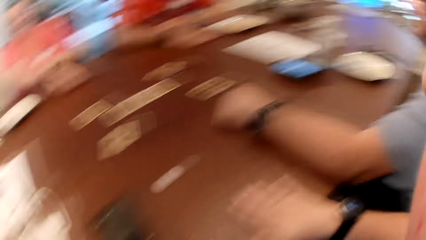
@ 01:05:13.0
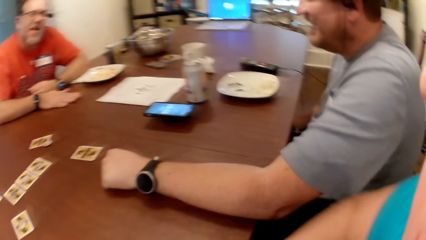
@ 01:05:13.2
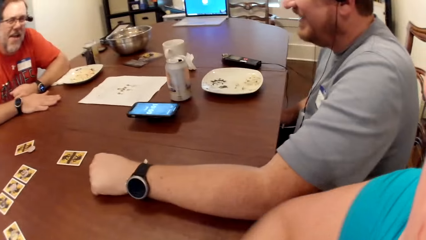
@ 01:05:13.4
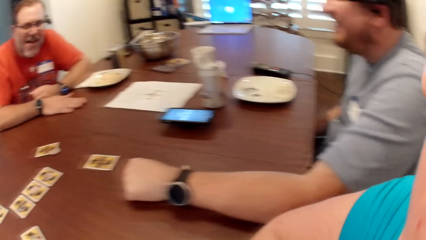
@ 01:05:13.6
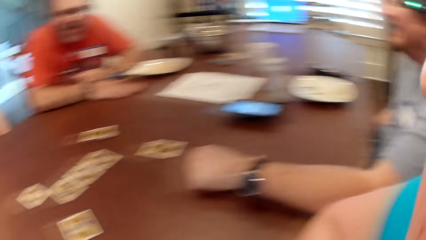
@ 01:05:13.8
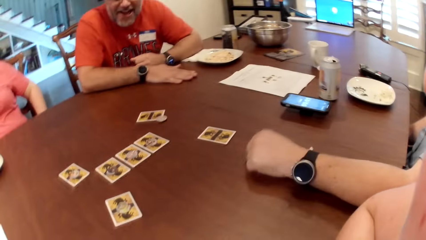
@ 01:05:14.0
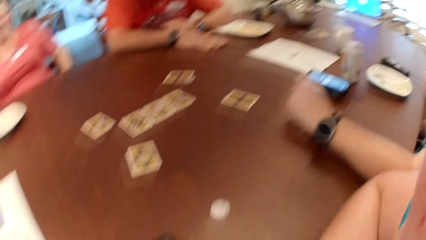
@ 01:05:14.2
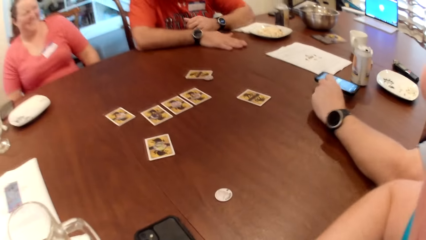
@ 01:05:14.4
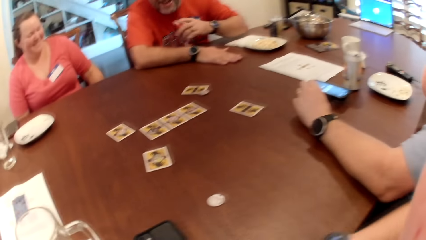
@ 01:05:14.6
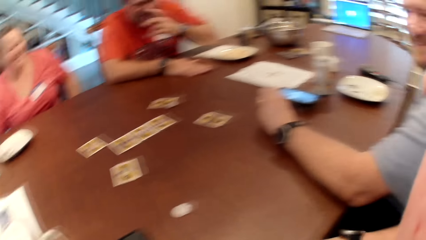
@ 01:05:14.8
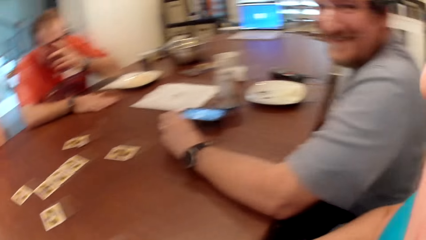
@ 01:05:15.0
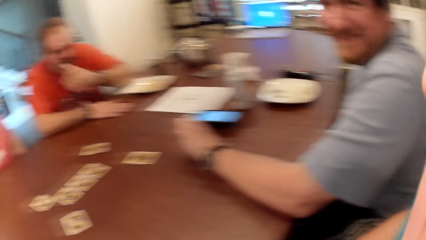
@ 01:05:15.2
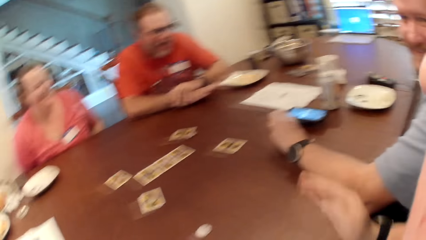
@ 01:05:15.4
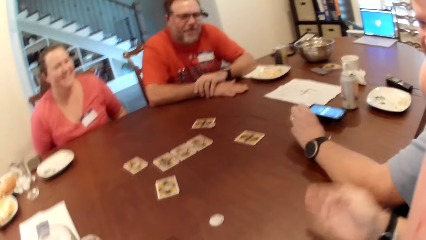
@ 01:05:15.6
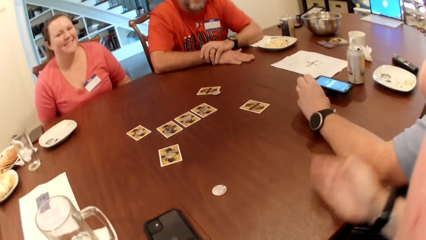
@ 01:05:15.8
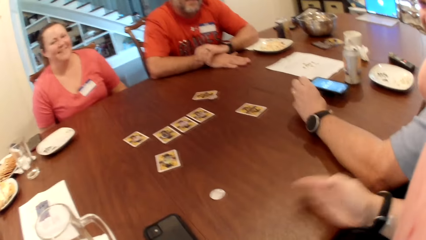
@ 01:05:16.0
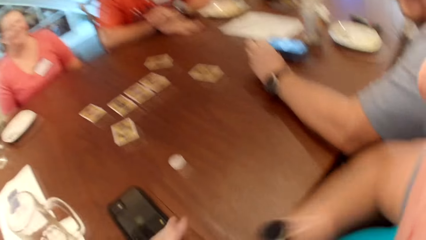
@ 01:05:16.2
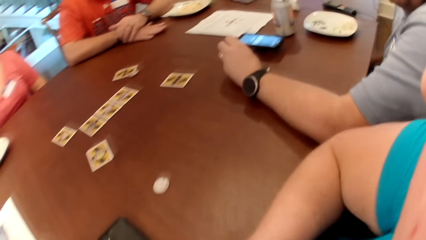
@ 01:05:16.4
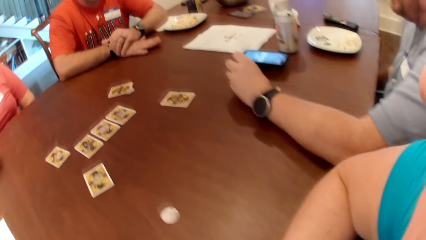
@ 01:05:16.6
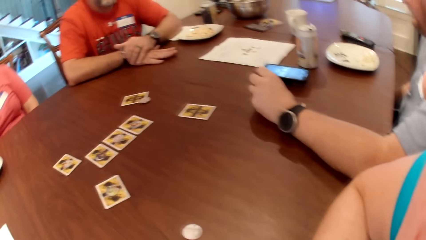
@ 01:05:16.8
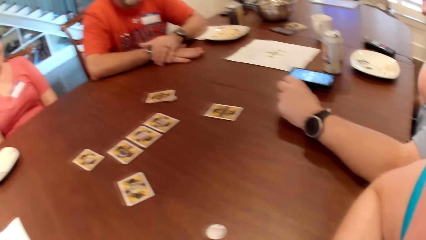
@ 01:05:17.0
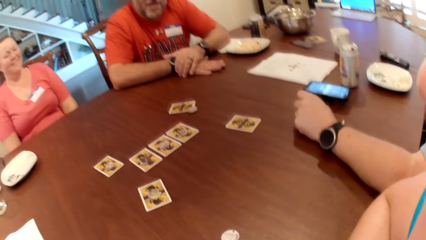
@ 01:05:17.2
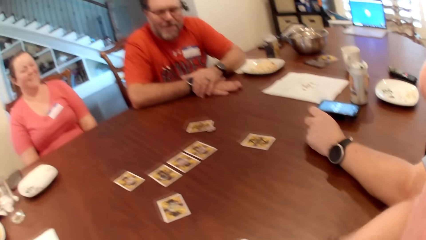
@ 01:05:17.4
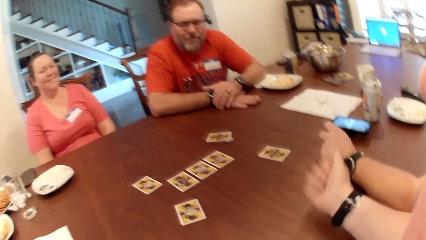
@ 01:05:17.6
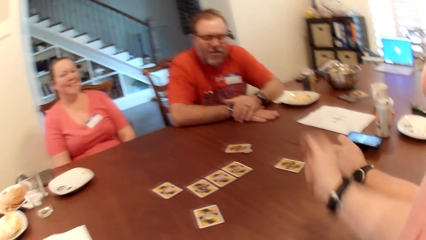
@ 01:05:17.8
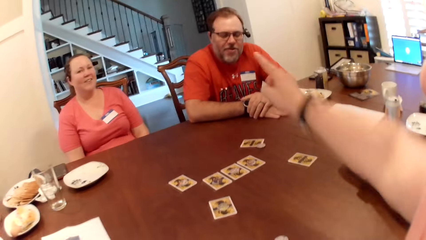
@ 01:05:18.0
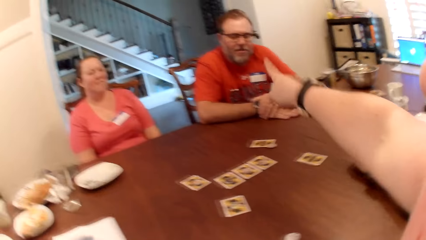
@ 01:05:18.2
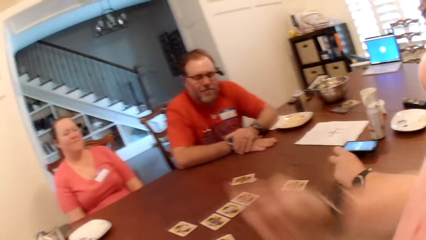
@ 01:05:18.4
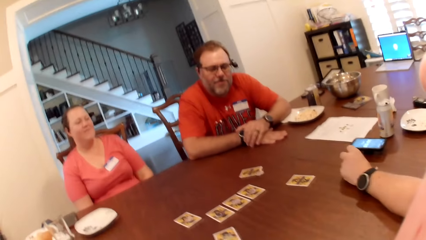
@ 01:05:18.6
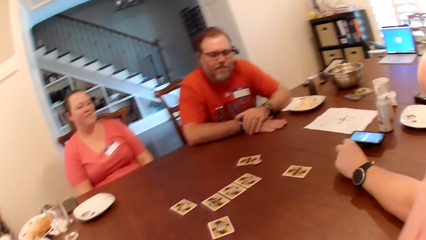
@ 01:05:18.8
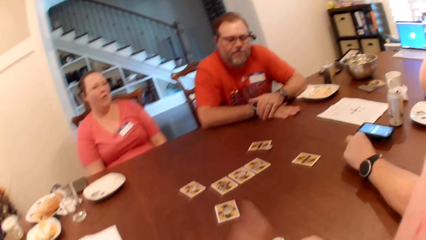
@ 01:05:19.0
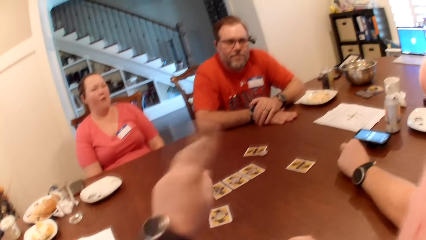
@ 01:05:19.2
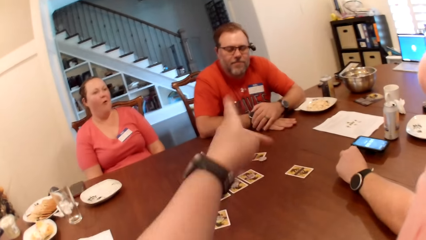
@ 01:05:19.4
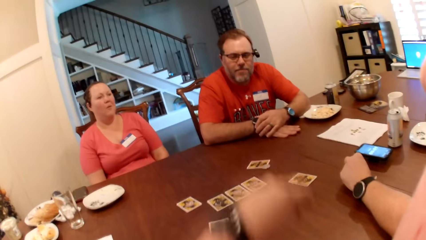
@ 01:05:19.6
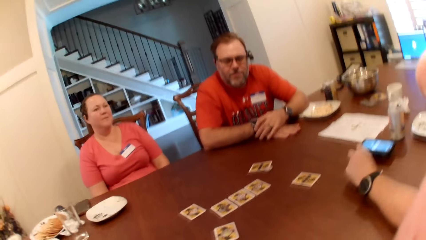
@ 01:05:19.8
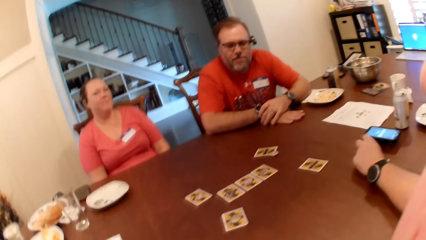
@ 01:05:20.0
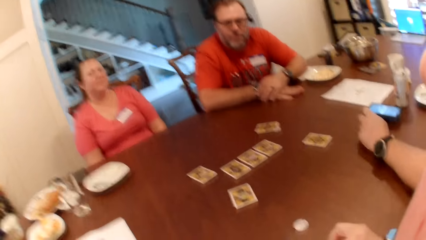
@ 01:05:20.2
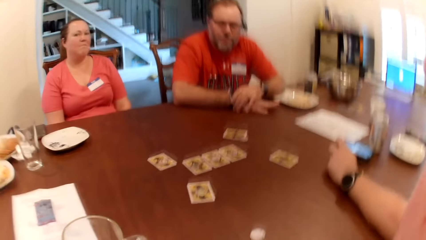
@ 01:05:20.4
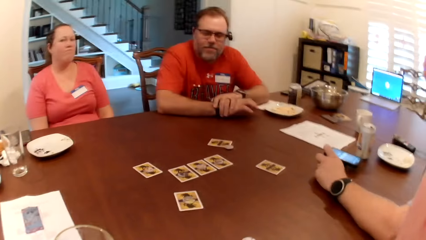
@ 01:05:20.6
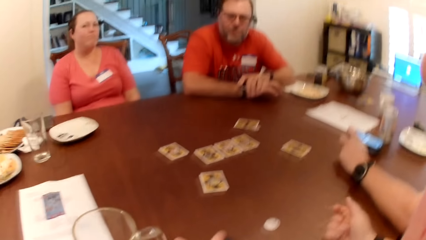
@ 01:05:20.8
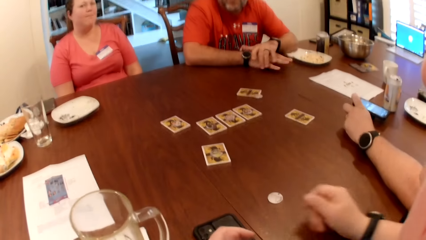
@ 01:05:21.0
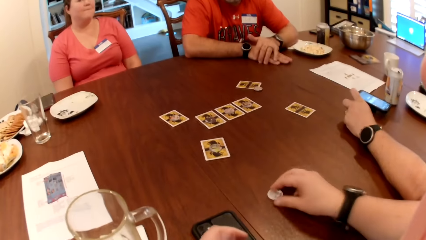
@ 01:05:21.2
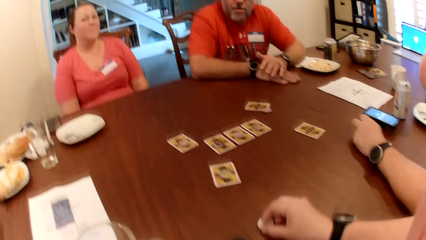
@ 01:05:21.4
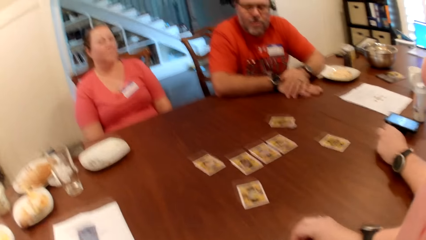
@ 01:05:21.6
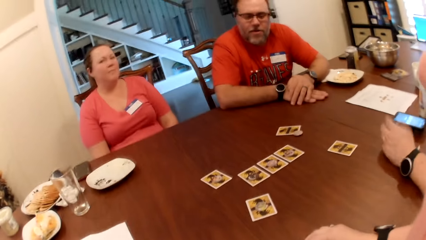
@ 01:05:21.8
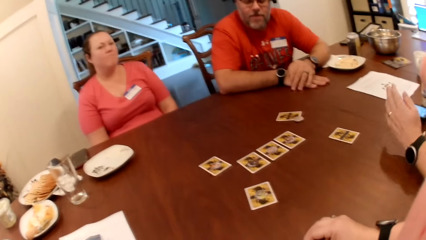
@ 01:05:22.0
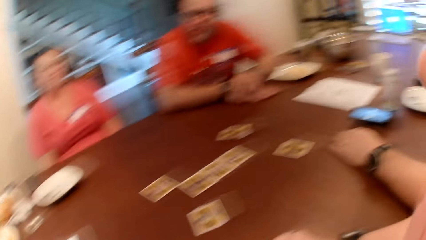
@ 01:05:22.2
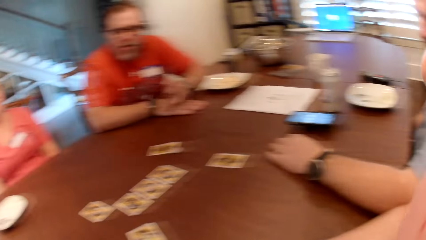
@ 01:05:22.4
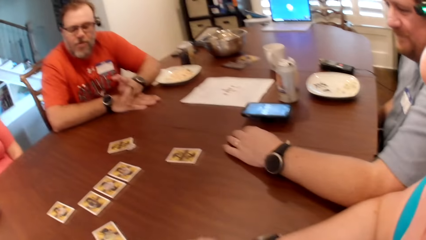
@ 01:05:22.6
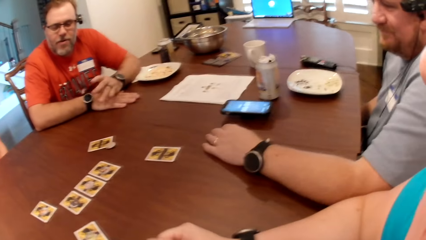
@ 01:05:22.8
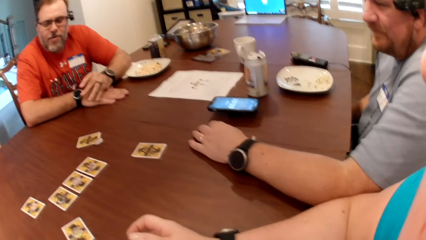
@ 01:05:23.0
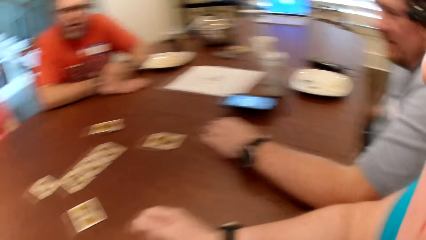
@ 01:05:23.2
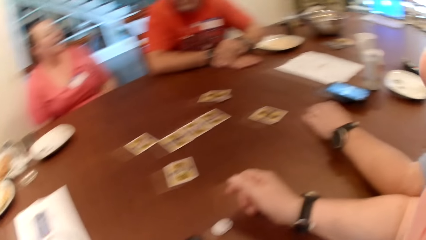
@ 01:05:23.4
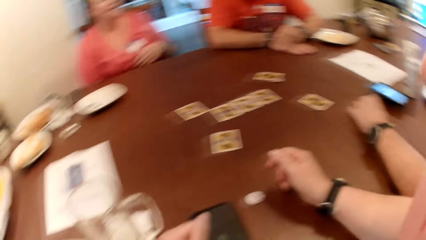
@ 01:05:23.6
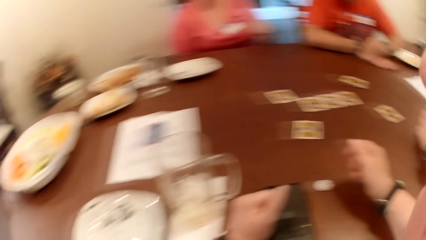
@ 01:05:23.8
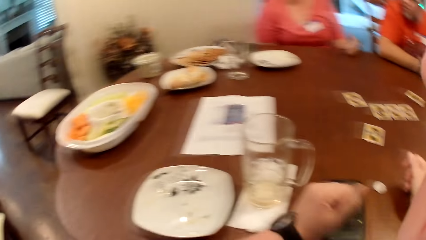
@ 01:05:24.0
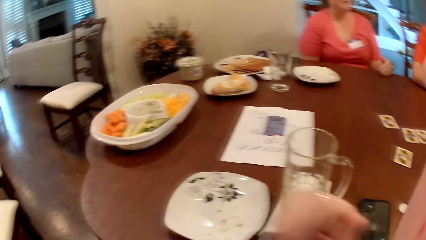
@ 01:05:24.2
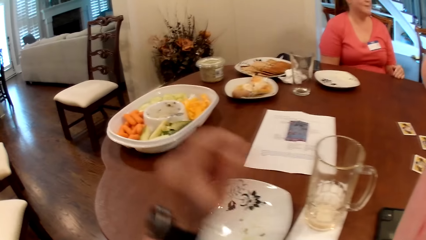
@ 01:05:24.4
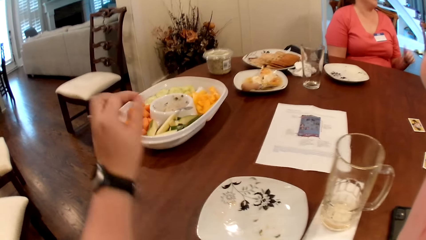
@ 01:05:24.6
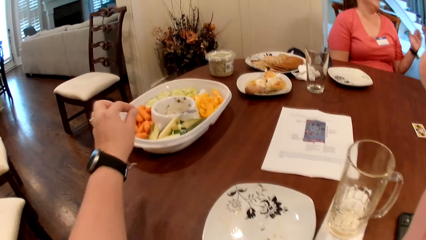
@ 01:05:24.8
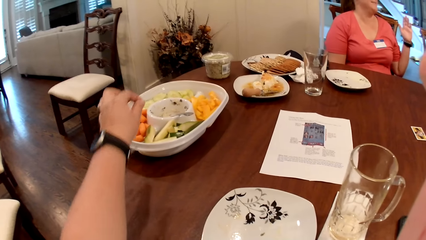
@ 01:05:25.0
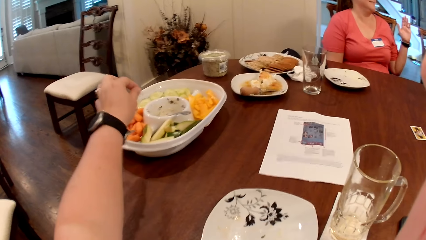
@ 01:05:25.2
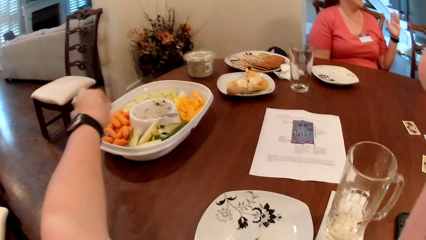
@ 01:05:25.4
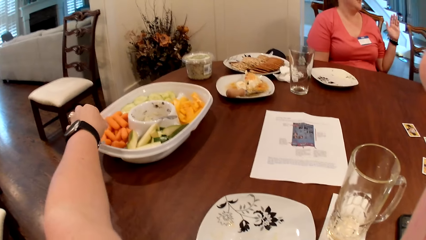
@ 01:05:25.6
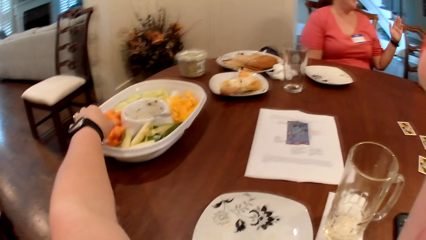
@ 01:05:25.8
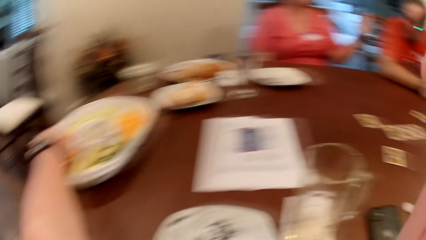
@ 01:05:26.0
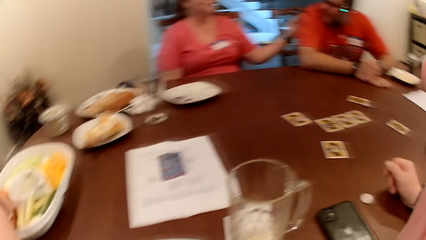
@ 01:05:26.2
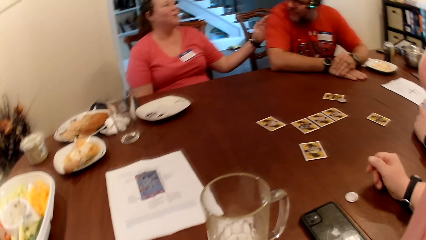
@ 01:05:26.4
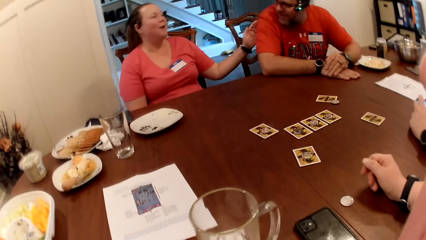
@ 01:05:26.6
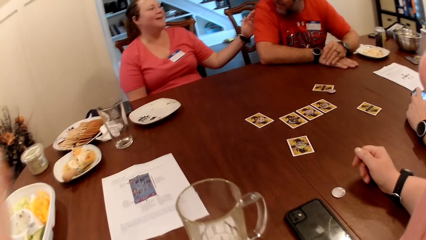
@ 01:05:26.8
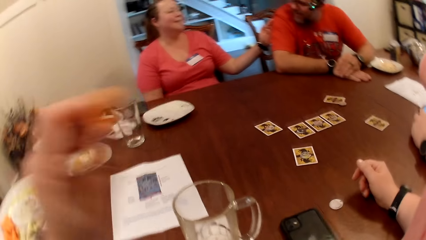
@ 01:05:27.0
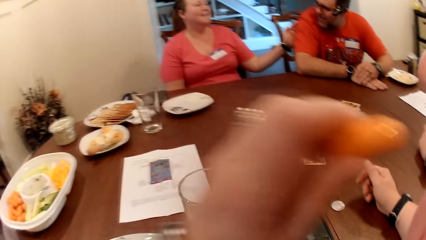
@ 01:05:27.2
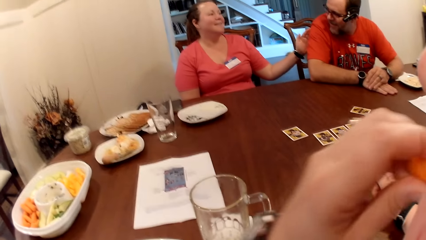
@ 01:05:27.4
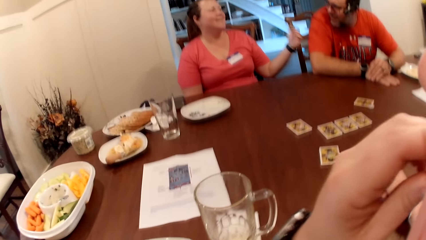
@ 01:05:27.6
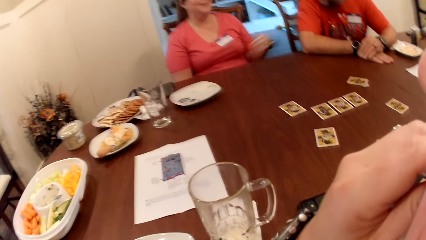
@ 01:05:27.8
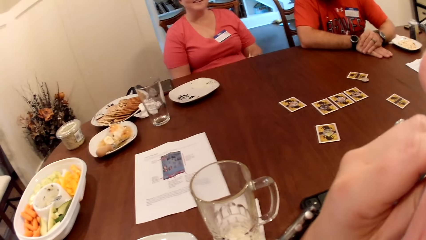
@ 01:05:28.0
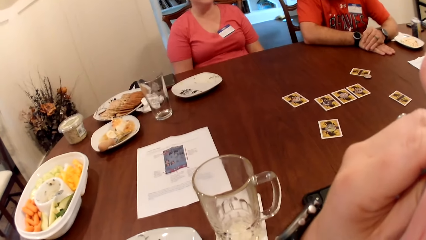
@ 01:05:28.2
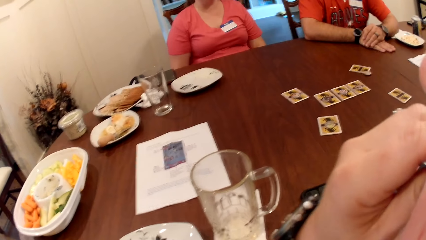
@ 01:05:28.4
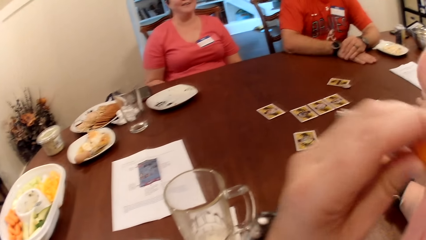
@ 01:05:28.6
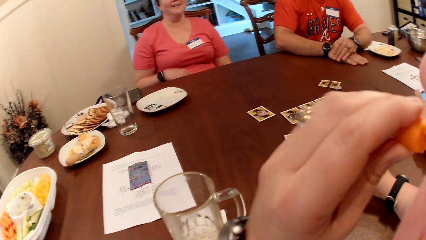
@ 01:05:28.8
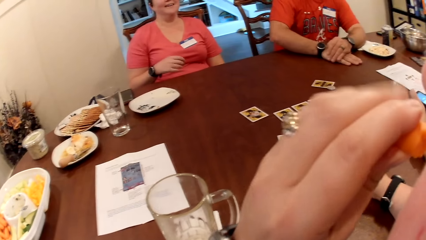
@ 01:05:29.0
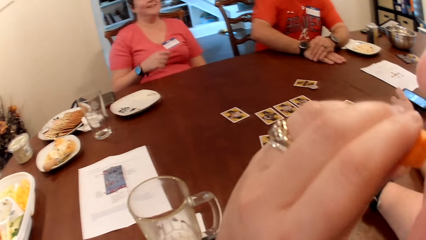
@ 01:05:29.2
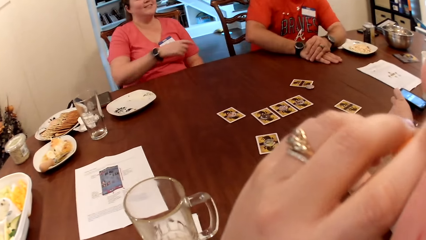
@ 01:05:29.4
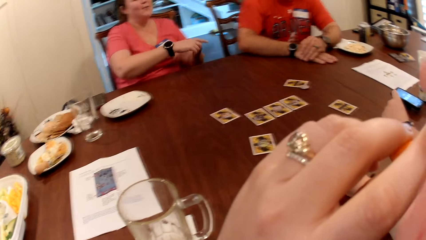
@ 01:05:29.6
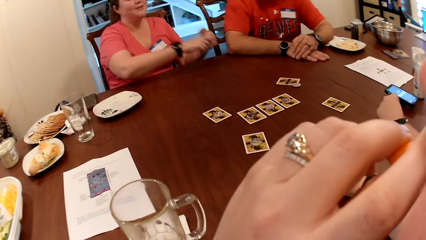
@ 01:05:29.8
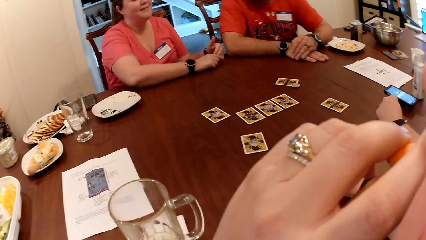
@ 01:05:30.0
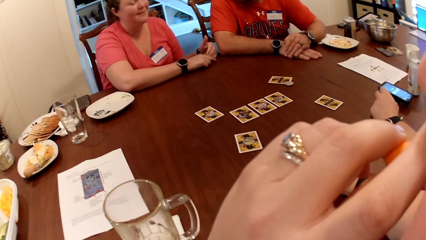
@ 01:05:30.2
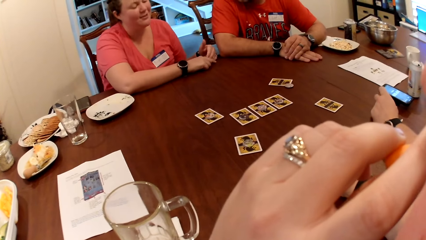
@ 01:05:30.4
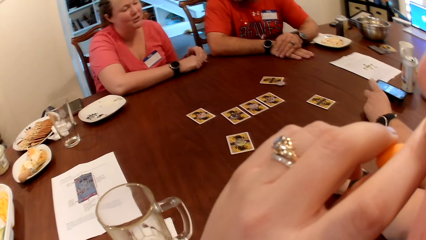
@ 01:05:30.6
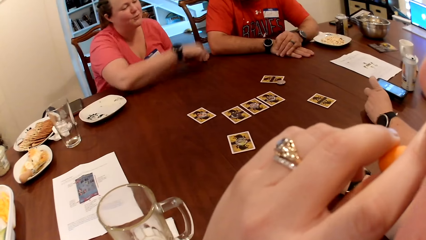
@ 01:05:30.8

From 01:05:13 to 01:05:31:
The camera wearer moves her hand around. She turns around. She holds a wolf token. She turns around. She takes out a carrot from the plate of fruit on the table with her left hand. A woman touches a man. The camera wearer eats the carrot with her left hand.
